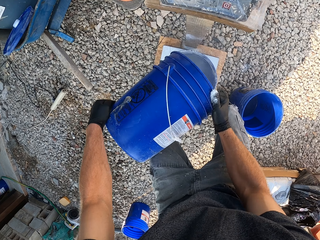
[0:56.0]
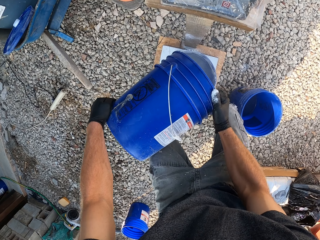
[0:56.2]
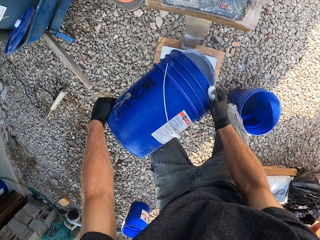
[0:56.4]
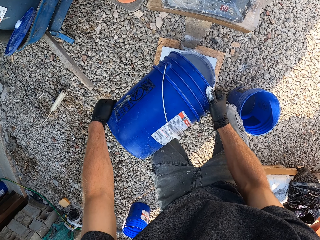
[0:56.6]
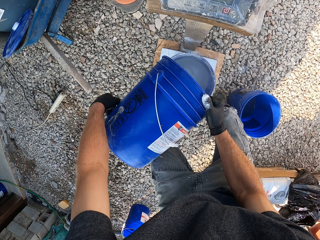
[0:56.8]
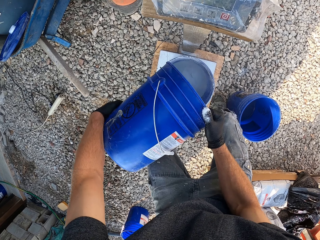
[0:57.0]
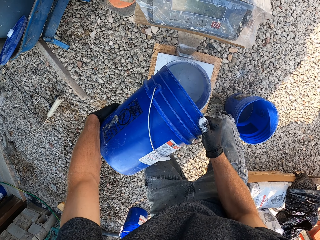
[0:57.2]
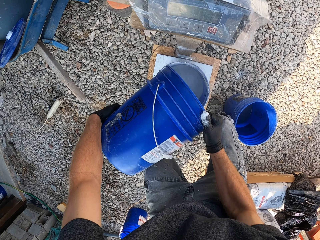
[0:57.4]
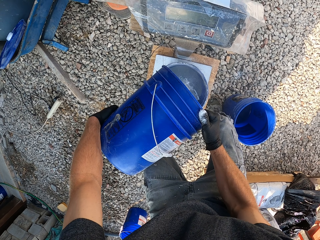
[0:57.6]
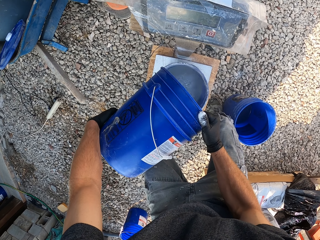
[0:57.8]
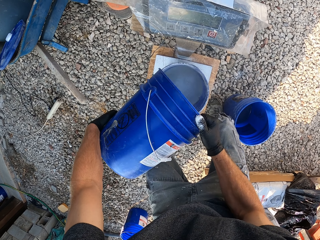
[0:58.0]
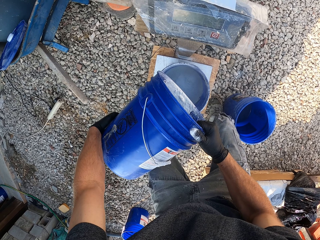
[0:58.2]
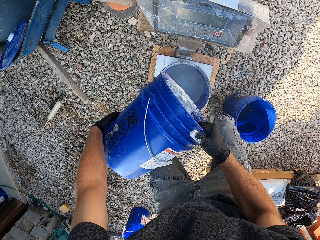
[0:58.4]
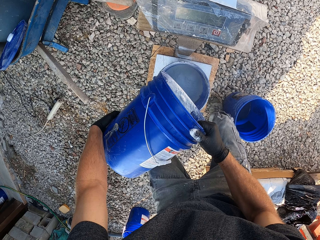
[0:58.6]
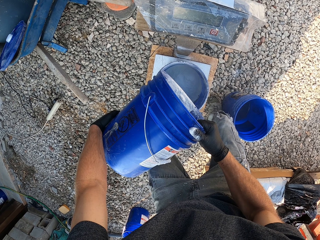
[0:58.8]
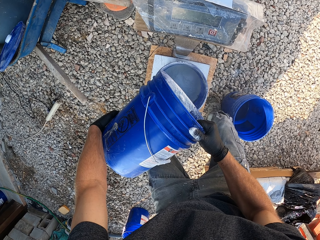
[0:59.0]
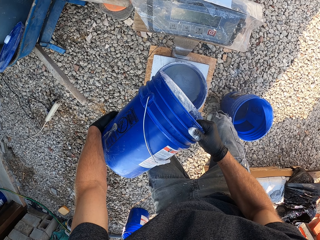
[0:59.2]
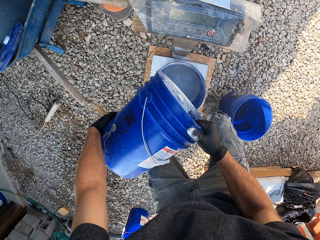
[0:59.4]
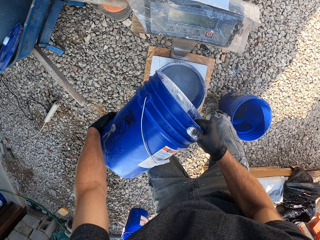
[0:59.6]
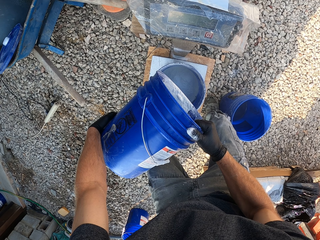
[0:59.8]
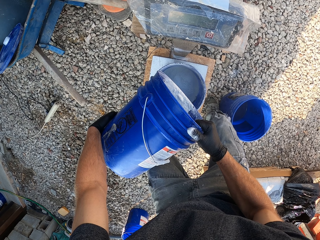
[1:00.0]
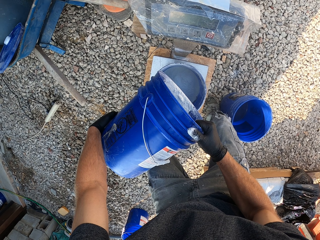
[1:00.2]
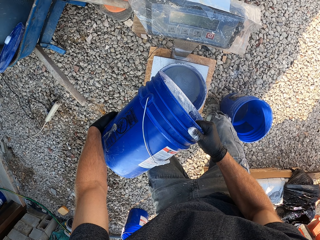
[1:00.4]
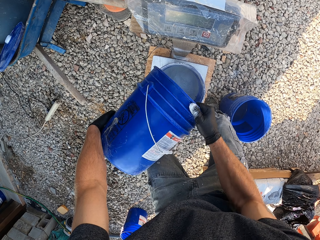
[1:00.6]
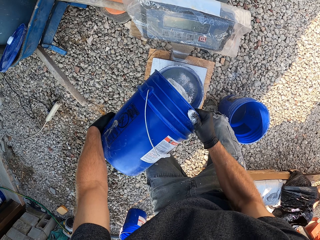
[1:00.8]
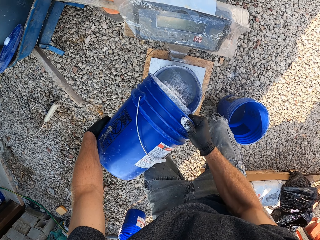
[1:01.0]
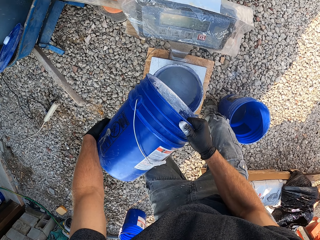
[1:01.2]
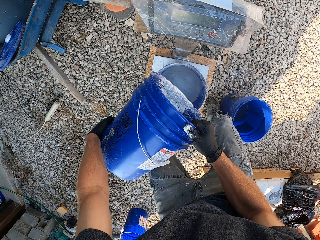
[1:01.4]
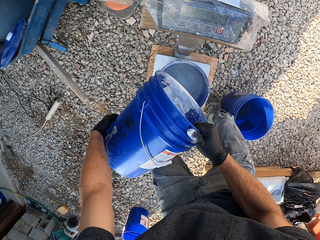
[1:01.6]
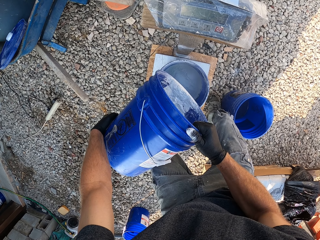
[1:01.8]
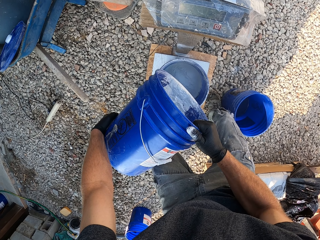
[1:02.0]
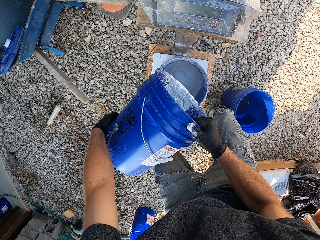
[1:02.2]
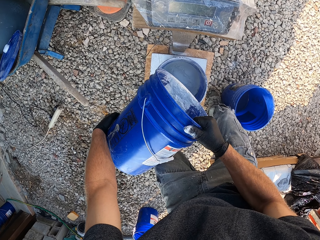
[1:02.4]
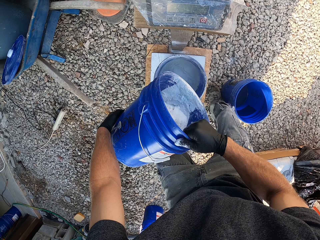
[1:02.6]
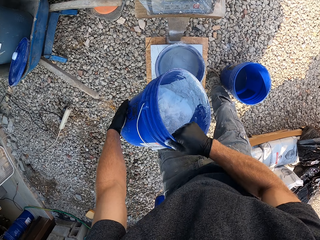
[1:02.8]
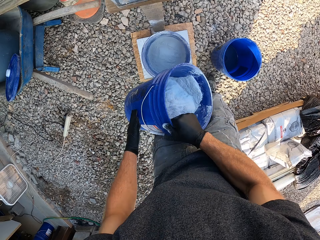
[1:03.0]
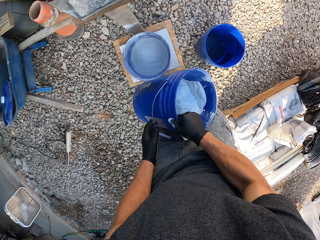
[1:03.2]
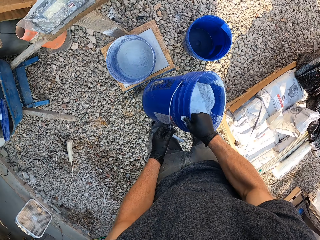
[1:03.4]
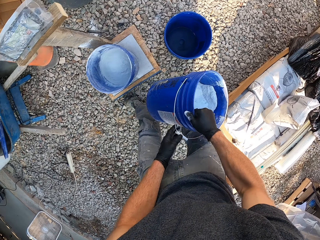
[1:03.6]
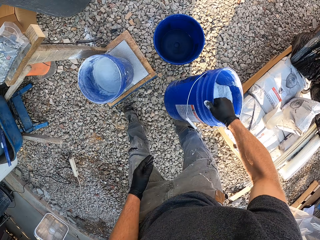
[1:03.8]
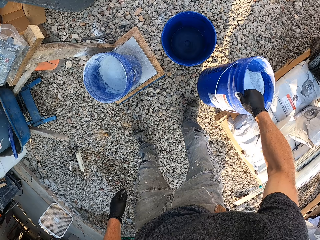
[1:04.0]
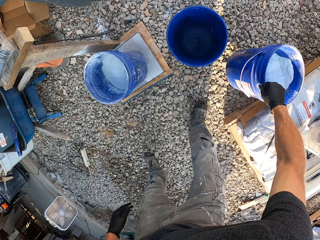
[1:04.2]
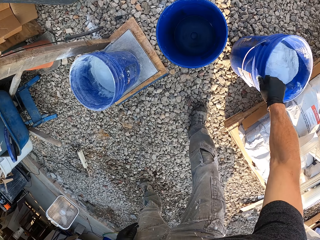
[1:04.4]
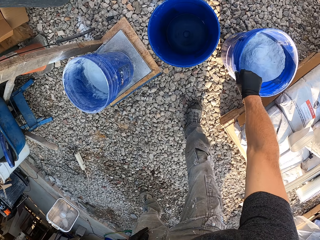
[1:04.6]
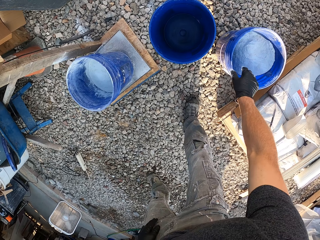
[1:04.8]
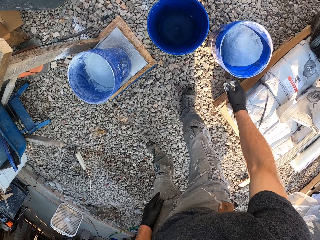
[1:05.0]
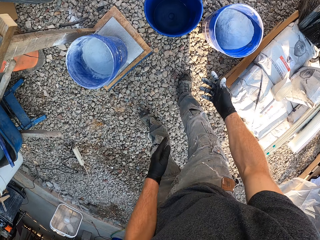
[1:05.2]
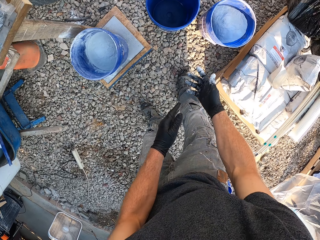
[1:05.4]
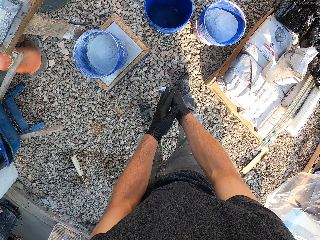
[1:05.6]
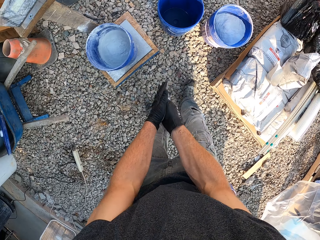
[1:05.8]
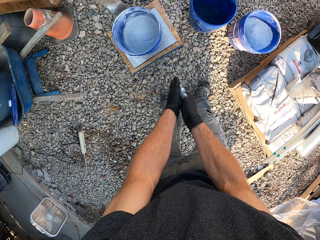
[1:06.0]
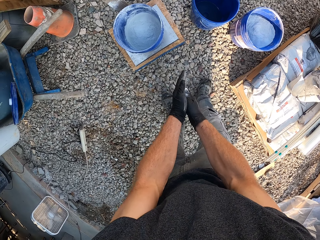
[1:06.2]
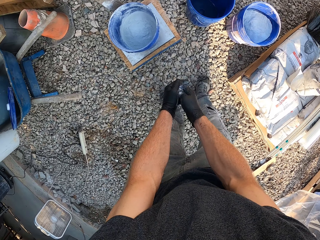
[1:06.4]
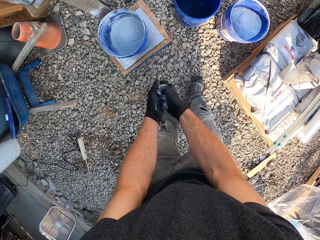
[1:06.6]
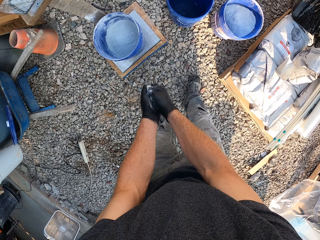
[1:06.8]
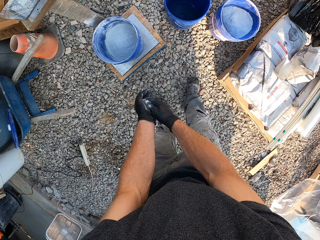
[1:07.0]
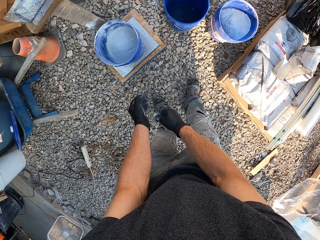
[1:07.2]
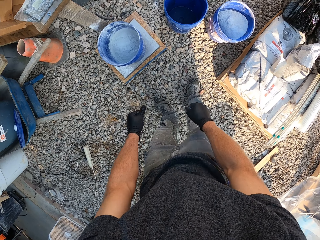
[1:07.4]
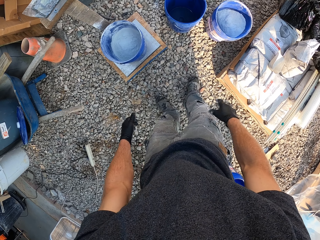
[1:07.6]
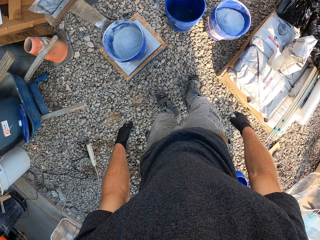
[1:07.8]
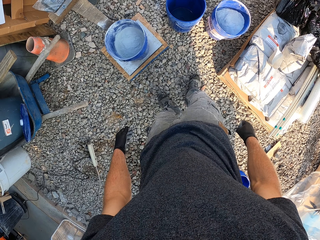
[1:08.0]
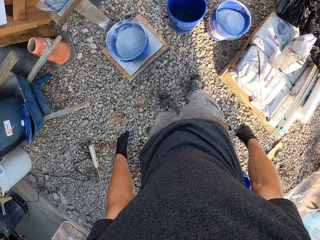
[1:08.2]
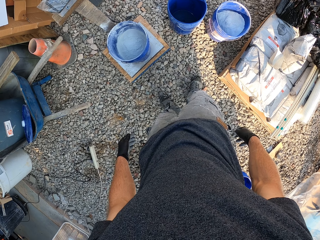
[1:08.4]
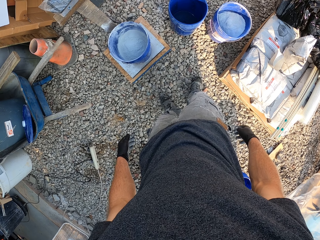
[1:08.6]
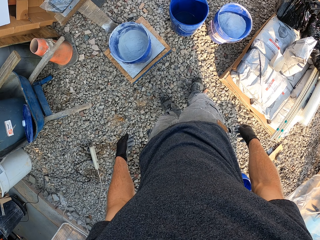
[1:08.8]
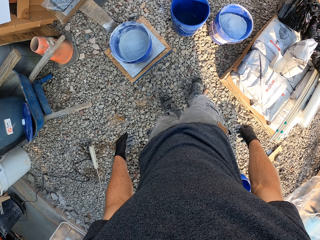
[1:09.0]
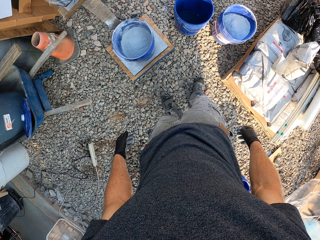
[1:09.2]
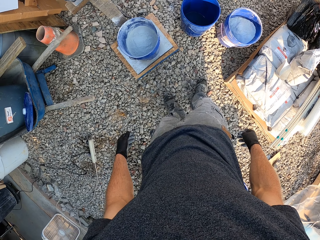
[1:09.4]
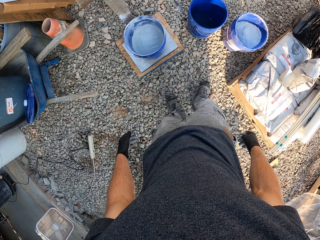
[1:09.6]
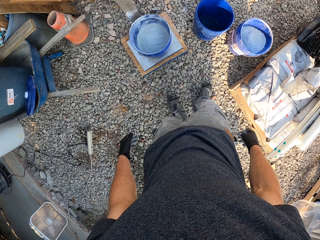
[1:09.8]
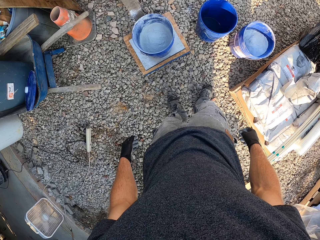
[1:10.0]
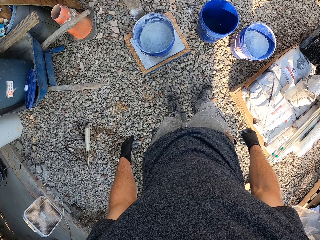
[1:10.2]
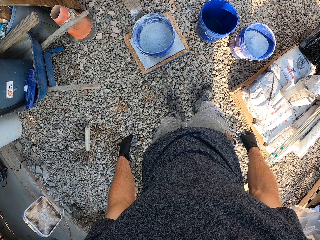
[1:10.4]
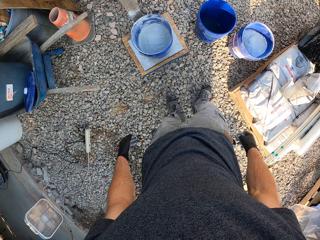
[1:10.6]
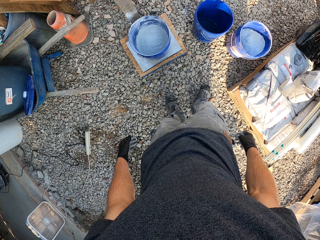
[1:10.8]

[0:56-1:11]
The camera wearer pauses for a while. He continues to pour cement into the bucket on the scale. He pauses for a while. He drops the bucket of cement on the ground. He rubs his hands together. He looks at the buckets on the ground for a while.

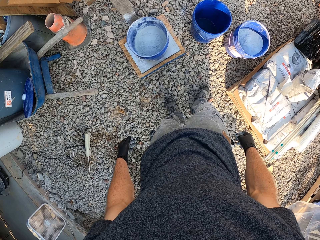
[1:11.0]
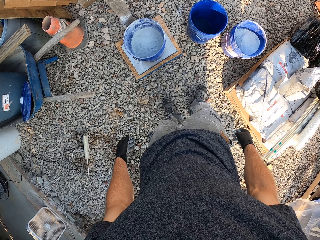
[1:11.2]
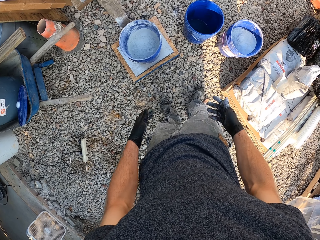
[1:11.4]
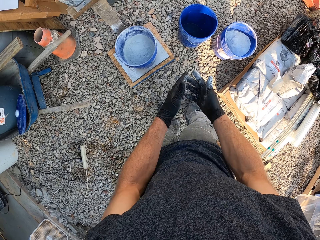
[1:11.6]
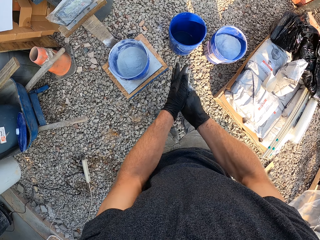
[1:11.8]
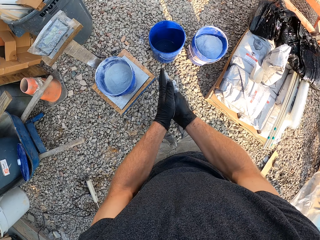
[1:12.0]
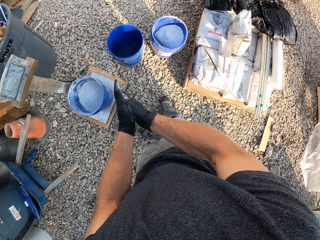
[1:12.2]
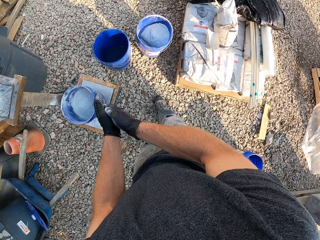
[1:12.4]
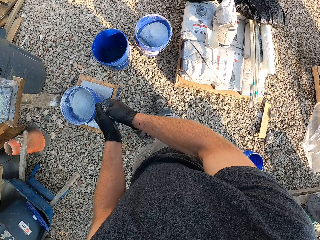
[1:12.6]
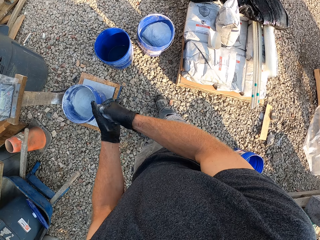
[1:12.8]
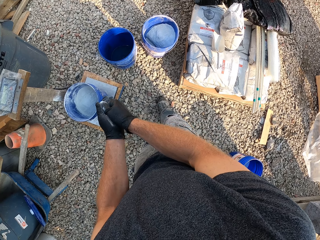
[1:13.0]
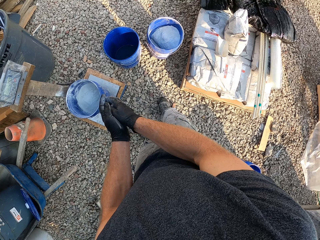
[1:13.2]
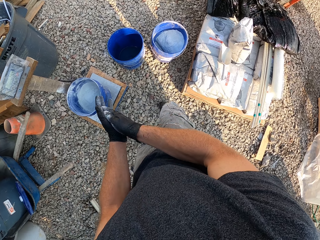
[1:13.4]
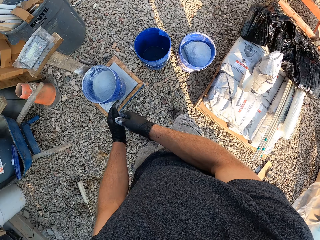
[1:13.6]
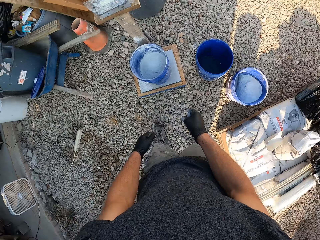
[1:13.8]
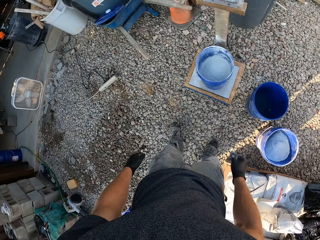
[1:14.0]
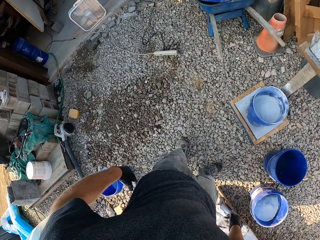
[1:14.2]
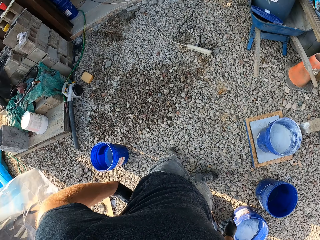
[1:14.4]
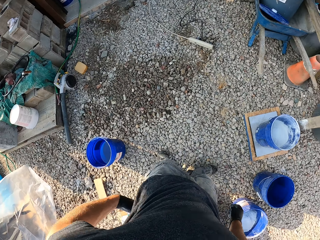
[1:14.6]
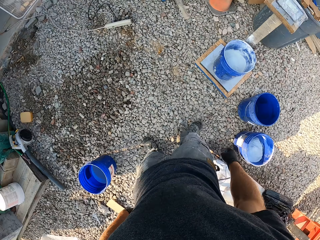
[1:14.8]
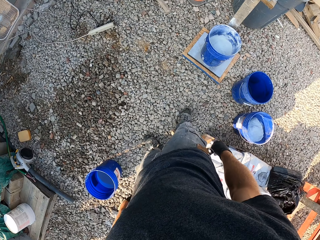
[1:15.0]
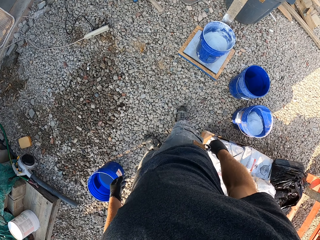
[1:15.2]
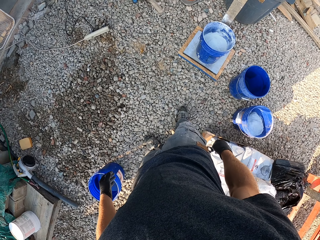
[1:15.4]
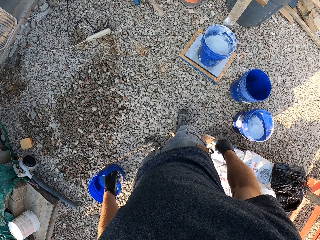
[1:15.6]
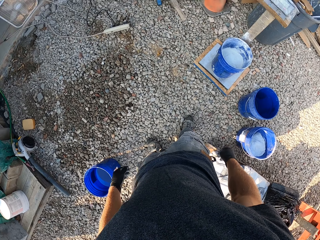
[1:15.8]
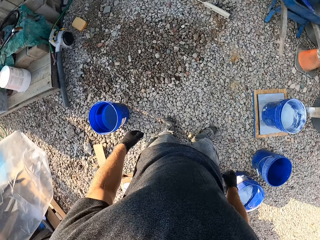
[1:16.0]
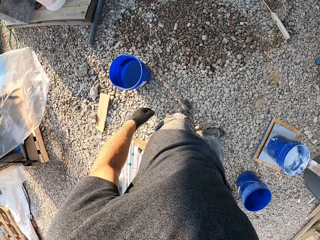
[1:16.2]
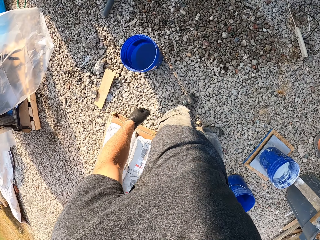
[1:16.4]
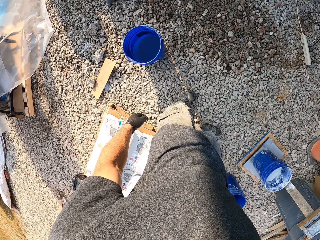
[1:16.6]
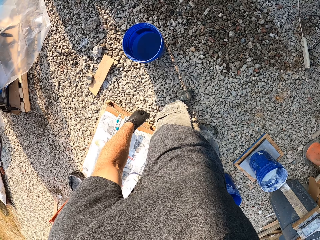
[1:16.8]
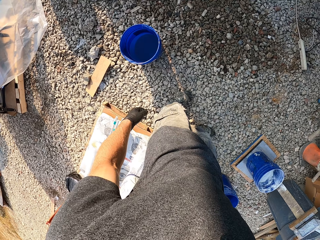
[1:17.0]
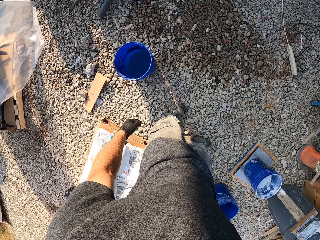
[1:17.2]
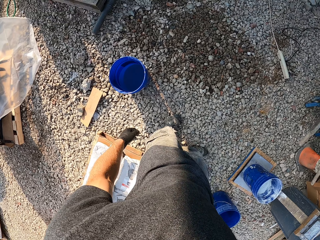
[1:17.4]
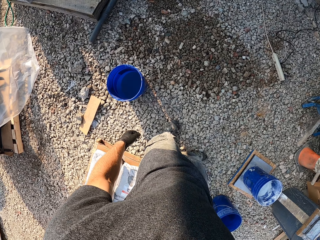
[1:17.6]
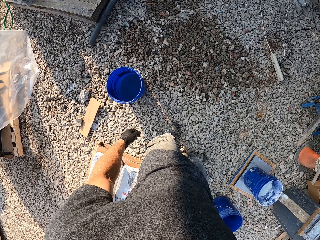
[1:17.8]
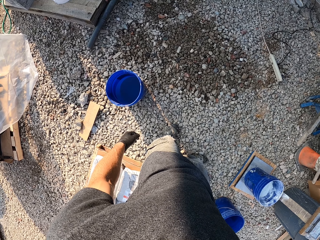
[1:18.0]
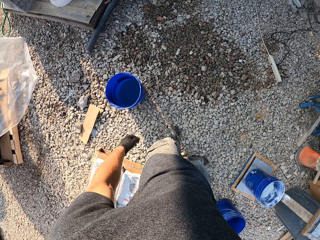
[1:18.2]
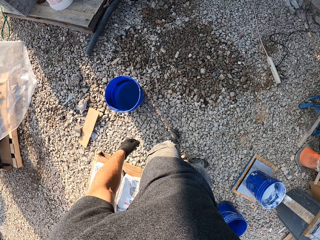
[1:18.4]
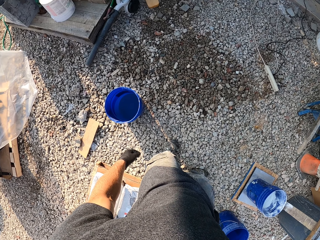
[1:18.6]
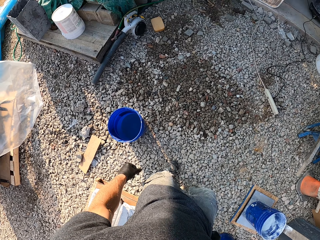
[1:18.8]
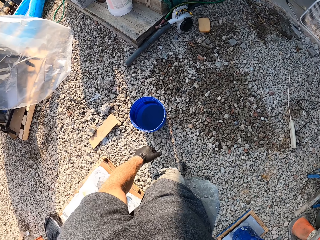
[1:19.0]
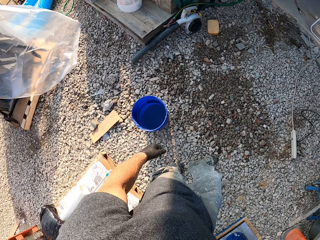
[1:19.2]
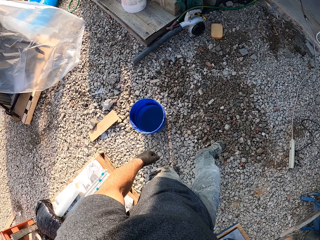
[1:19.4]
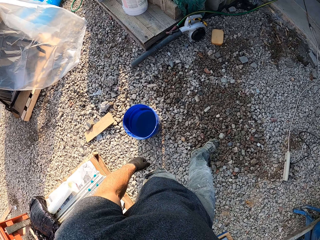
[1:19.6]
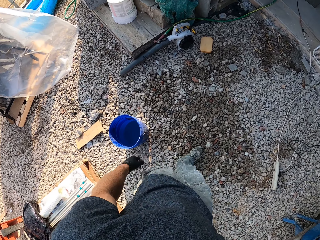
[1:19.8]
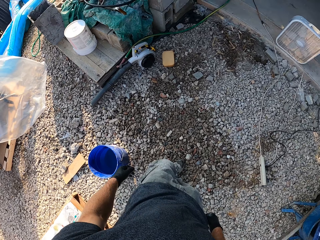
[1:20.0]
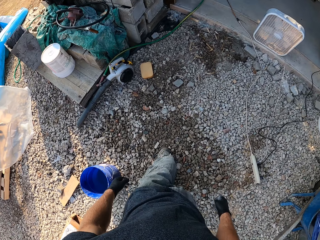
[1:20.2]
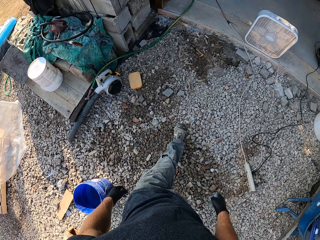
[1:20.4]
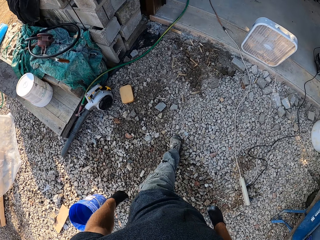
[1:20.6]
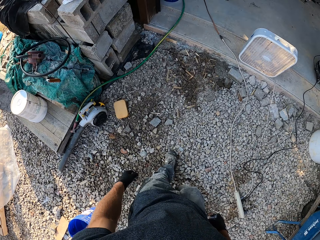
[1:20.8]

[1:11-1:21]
The camera wearer rubs his hands together. He glances around the work area. He stares. He walks to another blue bucket.
